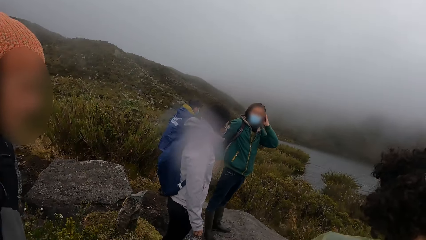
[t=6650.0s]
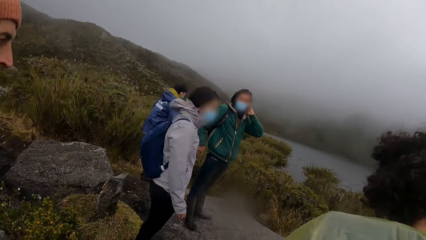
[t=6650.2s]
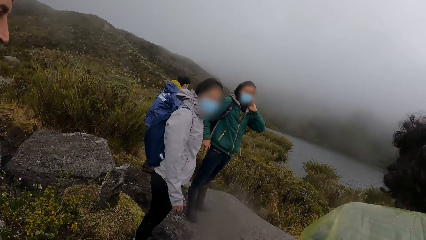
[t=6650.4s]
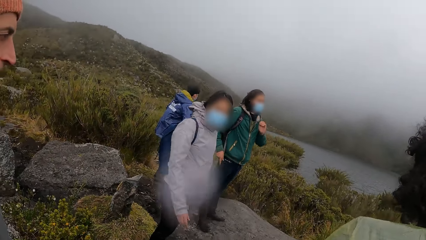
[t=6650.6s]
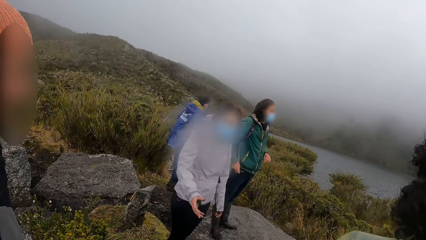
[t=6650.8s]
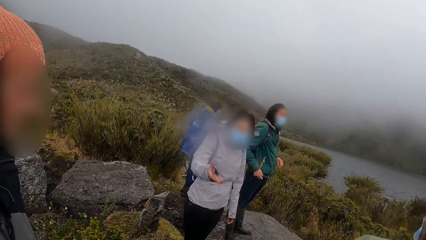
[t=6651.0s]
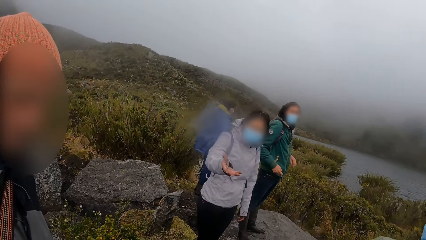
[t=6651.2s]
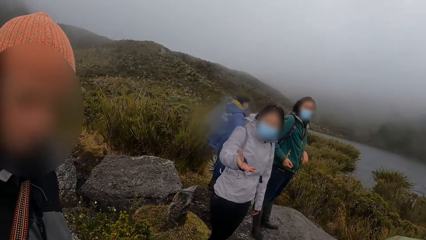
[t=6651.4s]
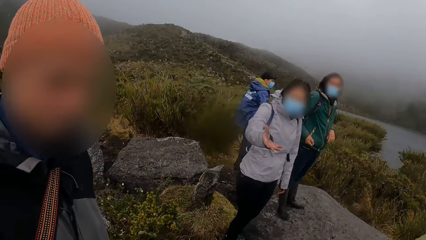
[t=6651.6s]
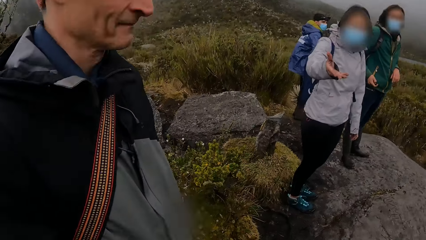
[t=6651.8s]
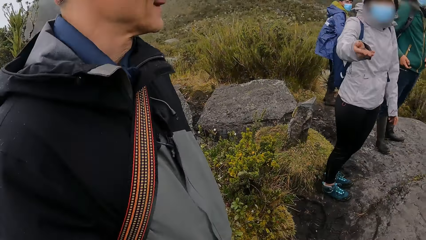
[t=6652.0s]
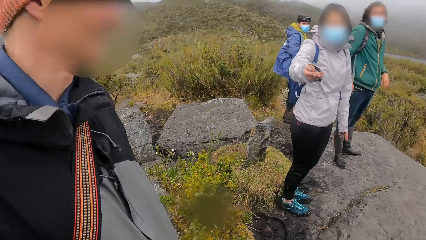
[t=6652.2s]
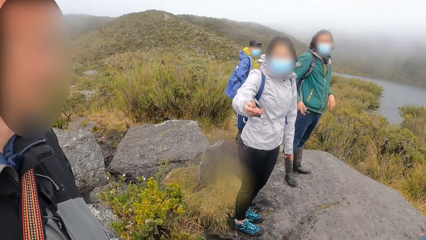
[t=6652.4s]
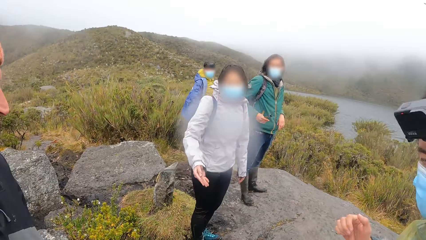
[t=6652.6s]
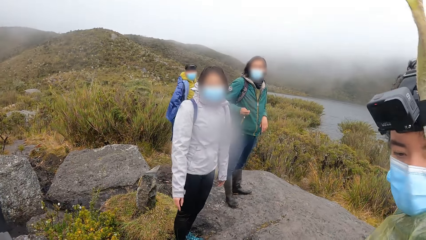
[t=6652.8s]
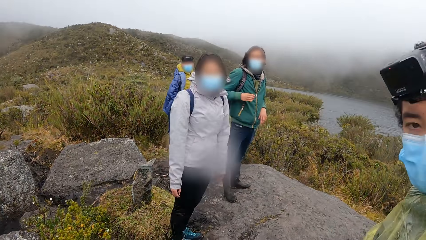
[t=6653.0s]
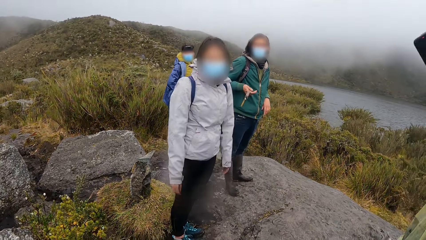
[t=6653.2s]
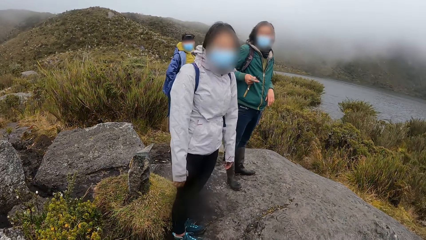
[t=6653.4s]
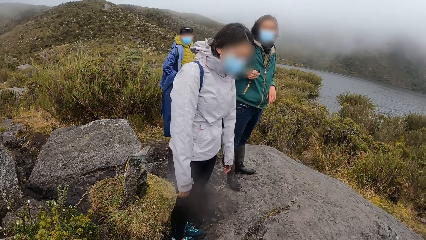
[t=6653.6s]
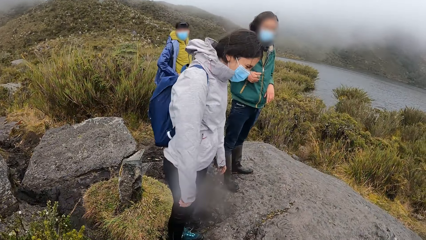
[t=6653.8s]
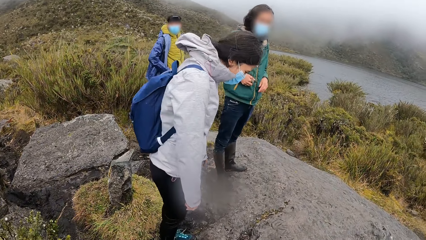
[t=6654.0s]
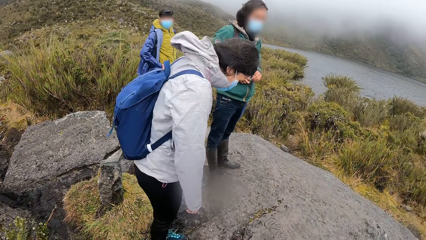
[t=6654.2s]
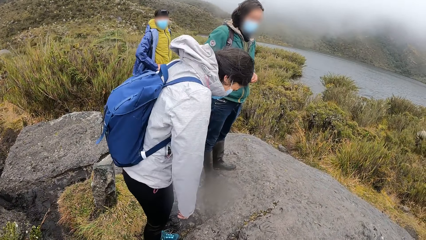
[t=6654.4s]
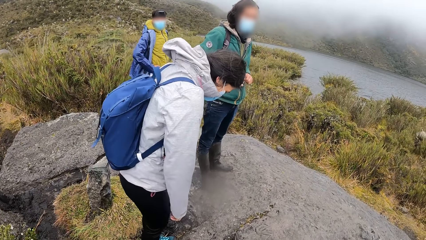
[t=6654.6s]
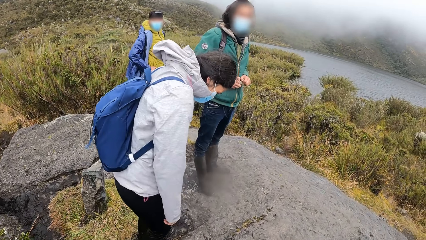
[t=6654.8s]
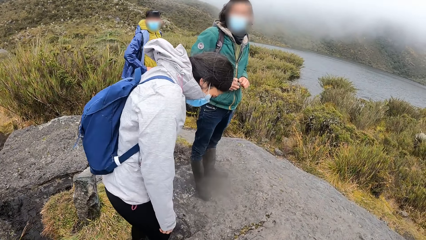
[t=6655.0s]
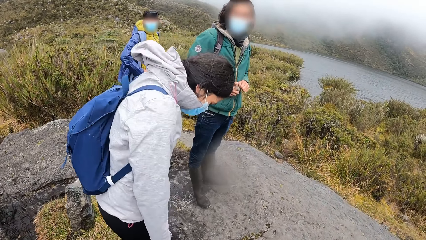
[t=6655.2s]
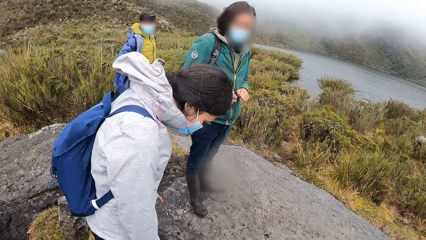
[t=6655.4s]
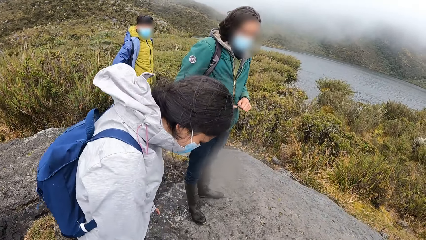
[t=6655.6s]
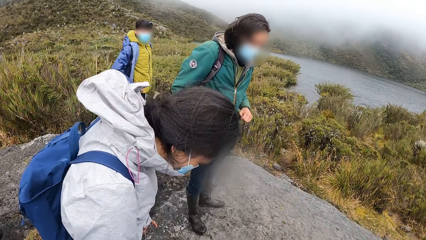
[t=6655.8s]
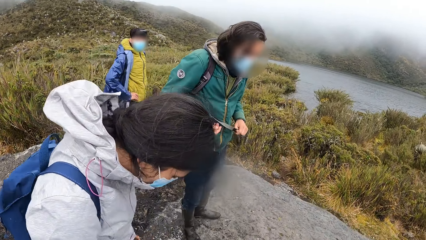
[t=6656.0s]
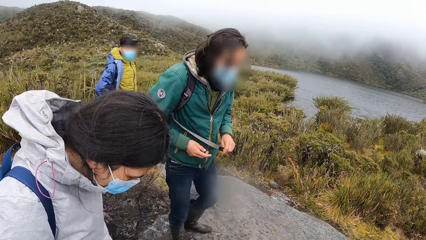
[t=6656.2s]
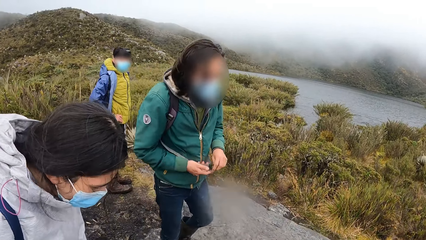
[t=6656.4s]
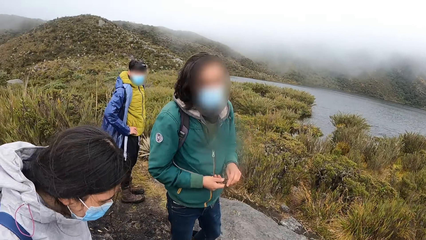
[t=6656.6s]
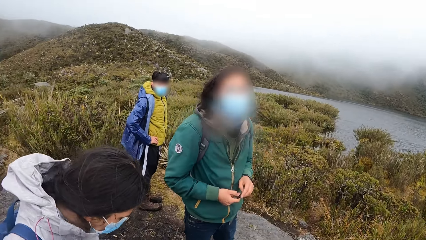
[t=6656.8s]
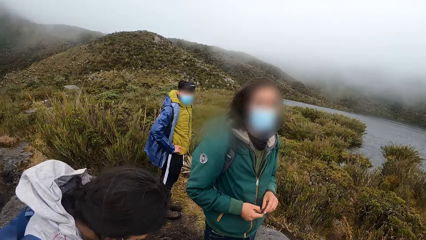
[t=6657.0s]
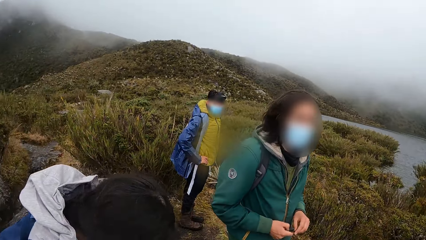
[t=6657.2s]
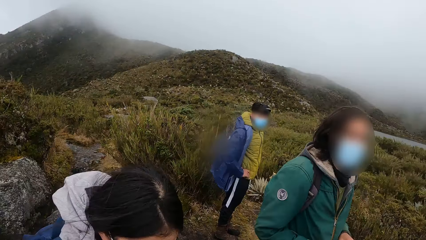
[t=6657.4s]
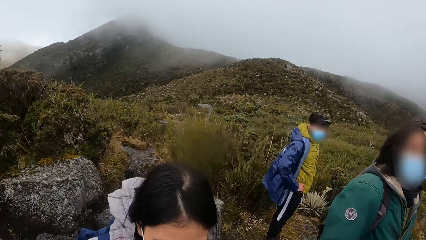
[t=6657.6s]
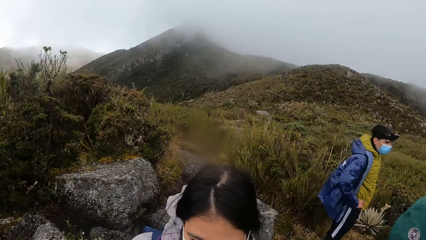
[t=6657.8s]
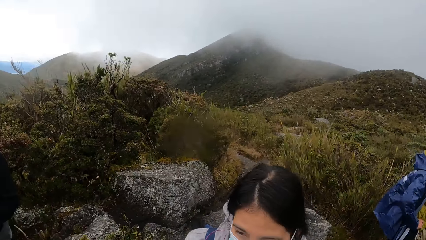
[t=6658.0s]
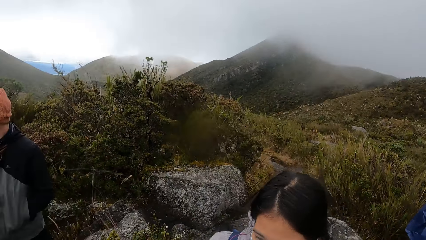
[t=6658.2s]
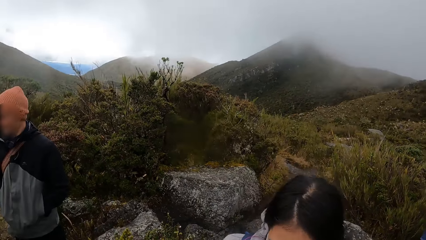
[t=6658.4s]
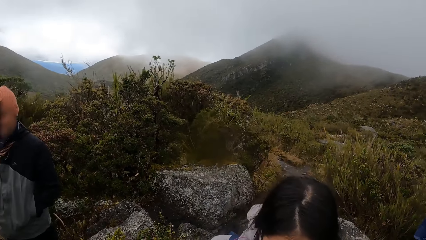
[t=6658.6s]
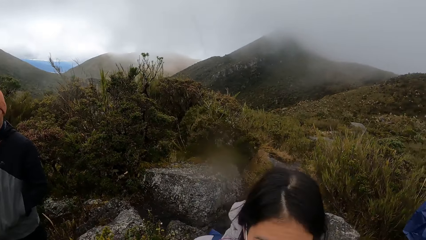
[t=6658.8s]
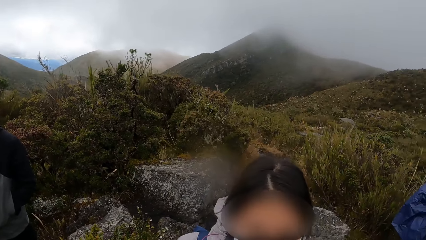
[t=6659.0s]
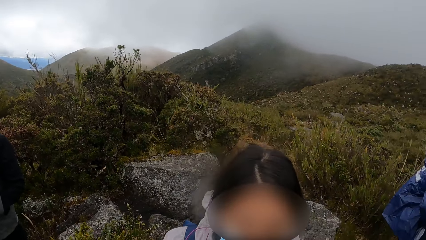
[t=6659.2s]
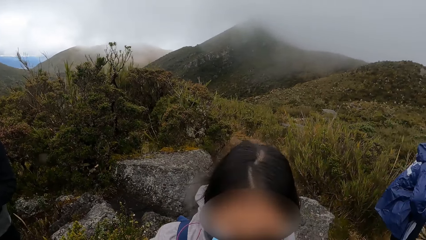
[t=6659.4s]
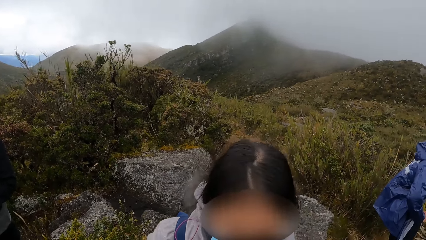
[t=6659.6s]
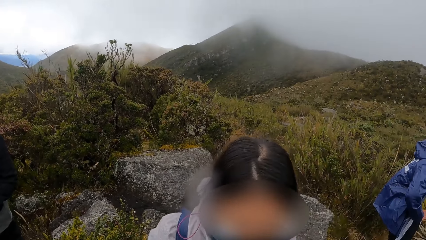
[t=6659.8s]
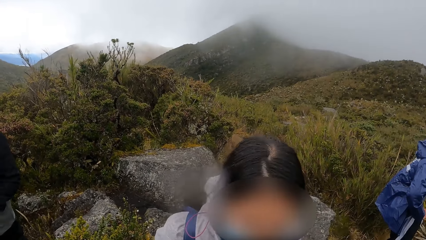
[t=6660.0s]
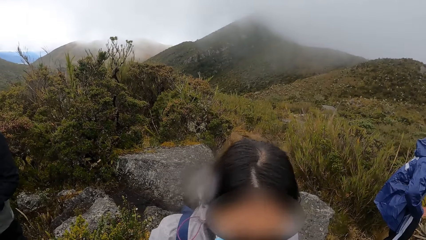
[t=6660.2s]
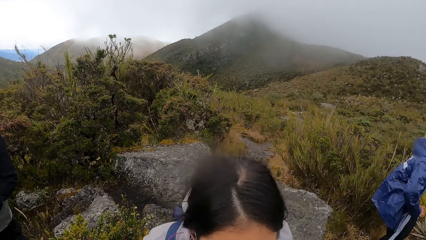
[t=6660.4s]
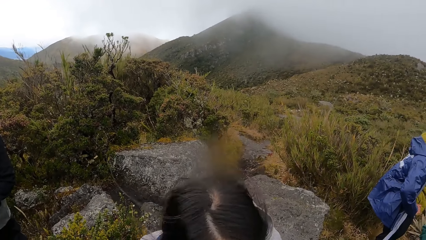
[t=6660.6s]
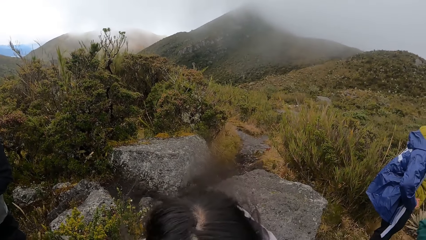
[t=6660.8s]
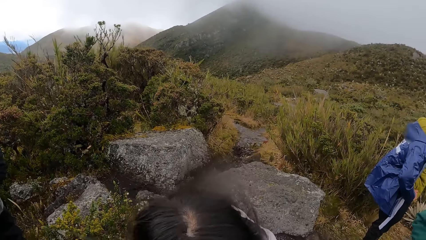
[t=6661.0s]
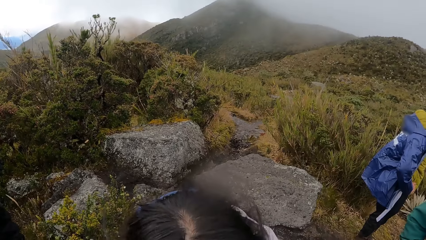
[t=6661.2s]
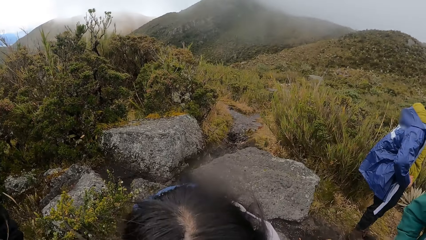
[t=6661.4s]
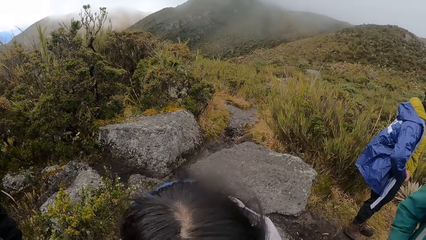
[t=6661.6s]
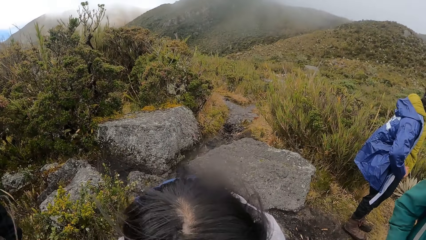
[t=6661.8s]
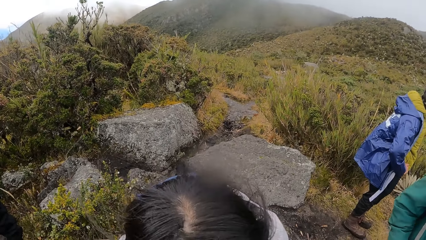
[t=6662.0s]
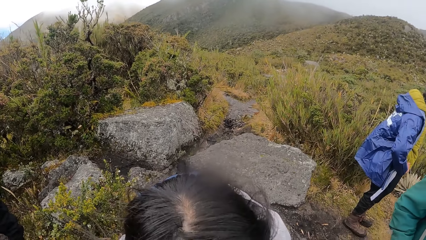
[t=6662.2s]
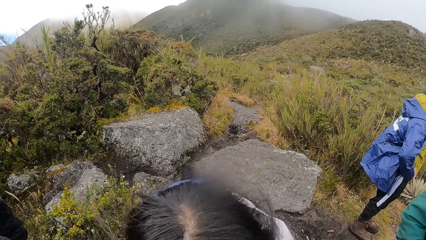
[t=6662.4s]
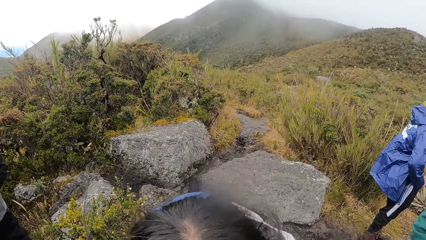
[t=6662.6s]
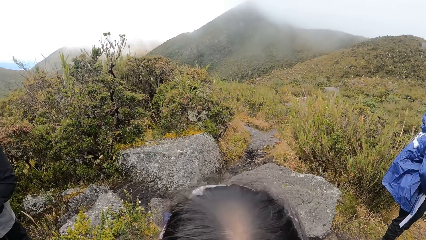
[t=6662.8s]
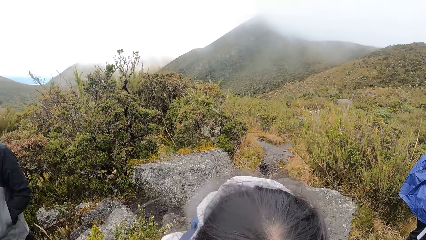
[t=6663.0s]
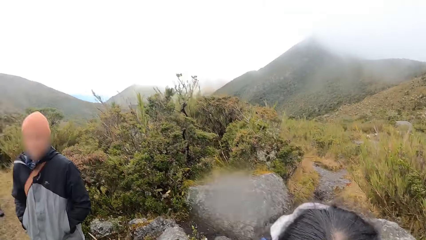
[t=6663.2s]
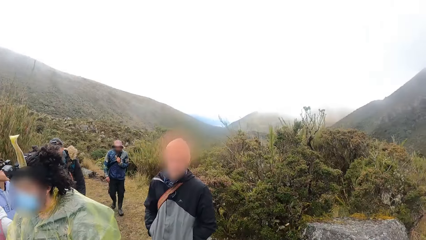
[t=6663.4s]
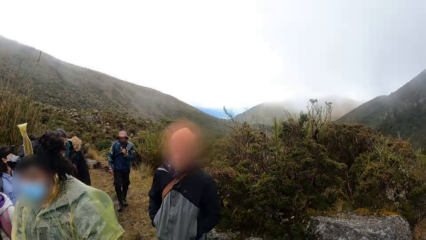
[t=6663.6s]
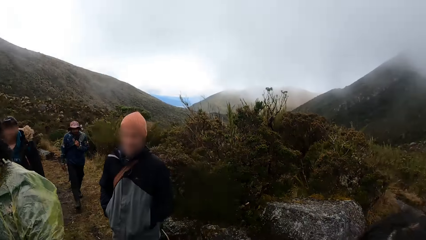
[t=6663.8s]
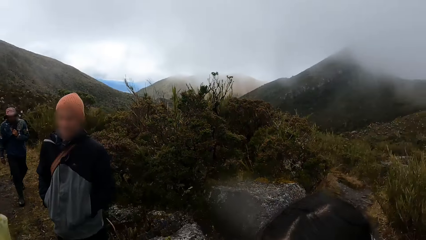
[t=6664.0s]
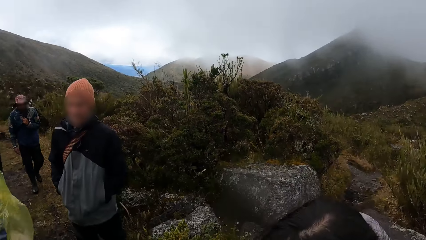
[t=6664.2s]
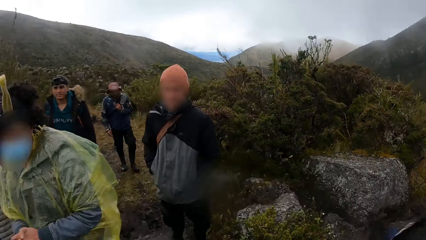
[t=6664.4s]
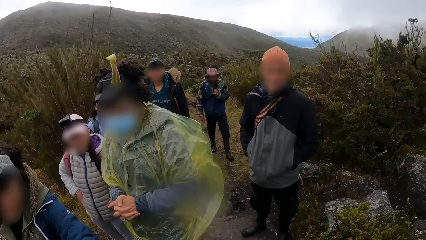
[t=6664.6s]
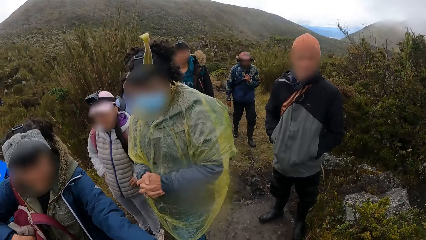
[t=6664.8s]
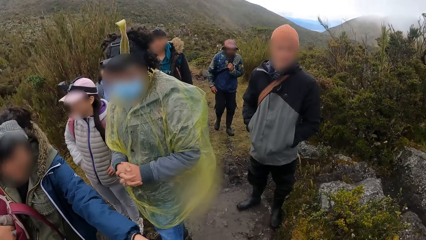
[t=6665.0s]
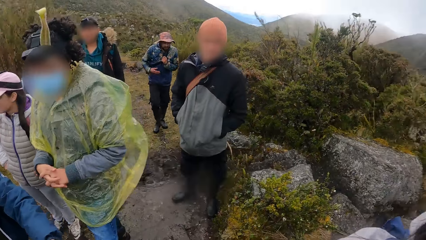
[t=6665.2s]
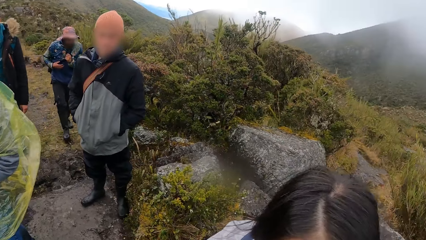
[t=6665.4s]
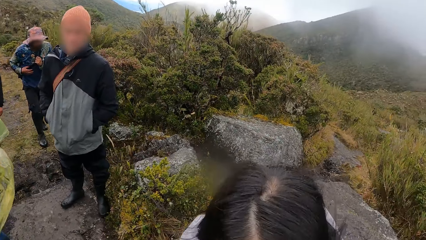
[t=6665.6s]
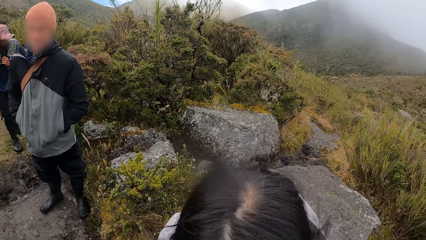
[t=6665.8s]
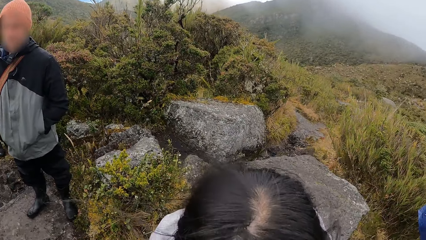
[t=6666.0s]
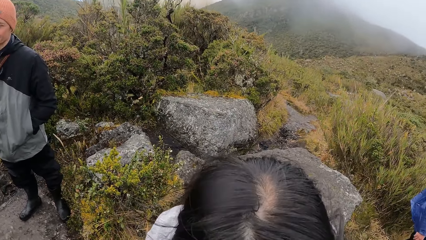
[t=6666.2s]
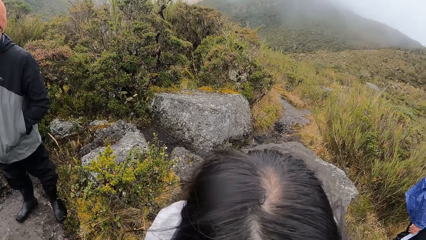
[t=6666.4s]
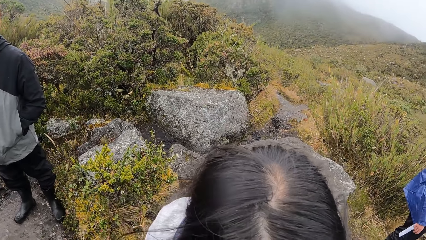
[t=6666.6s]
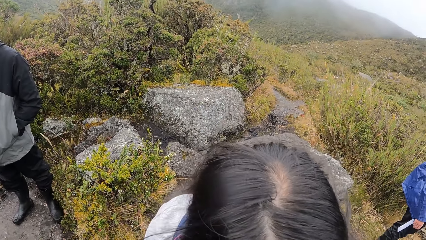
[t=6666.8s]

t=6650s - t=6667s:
The camera wearer converses with colleagues. They look around. A person interacts with the camera wearer. The camera wearer looks around. They interact with friends. They look around. The person interacts with the camera wearer. The camera wearer looks around.
